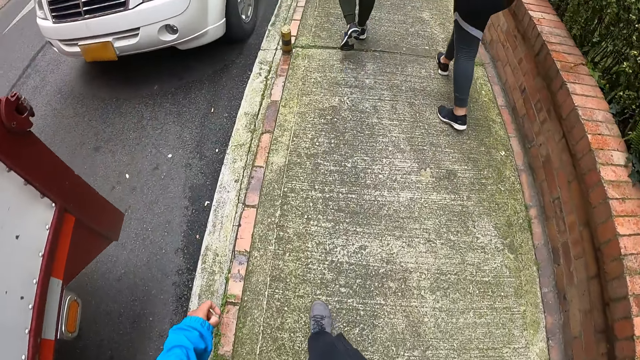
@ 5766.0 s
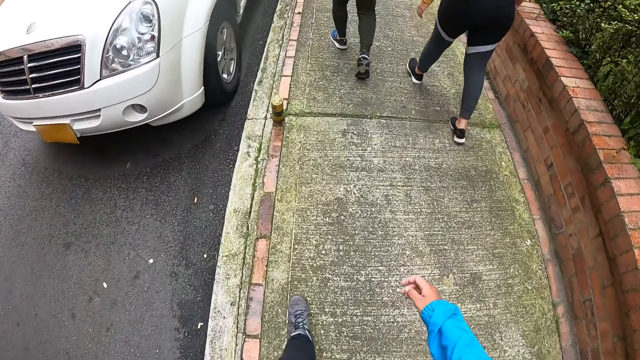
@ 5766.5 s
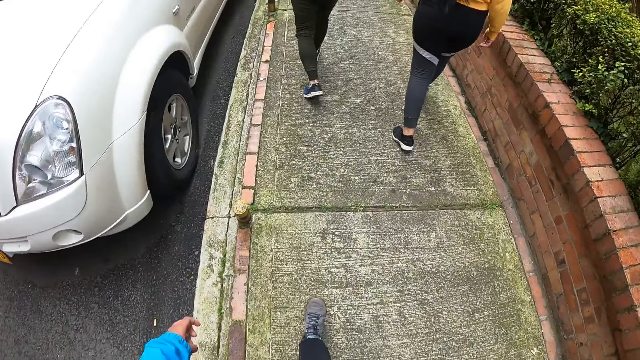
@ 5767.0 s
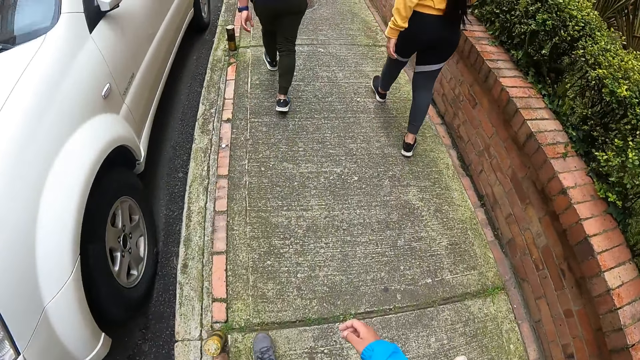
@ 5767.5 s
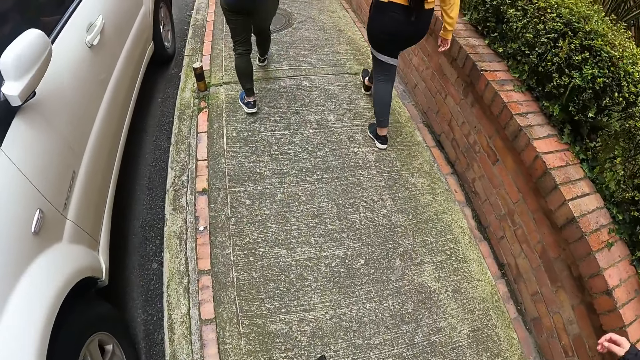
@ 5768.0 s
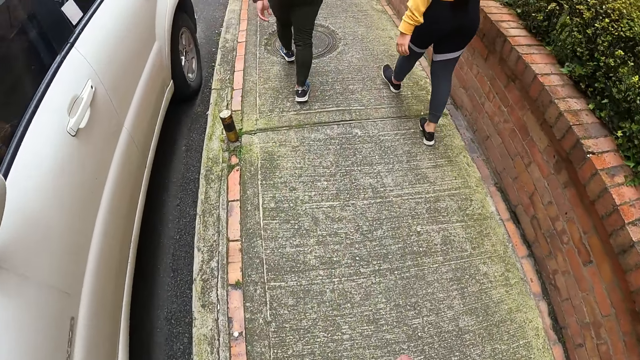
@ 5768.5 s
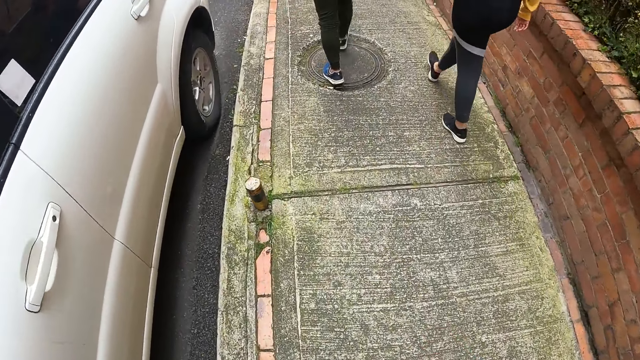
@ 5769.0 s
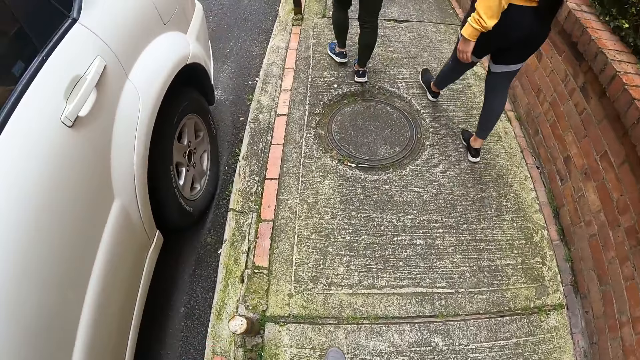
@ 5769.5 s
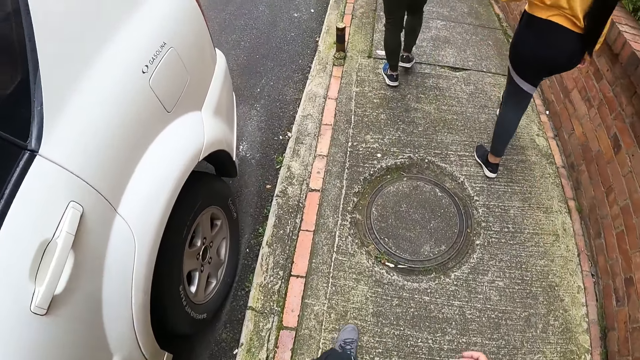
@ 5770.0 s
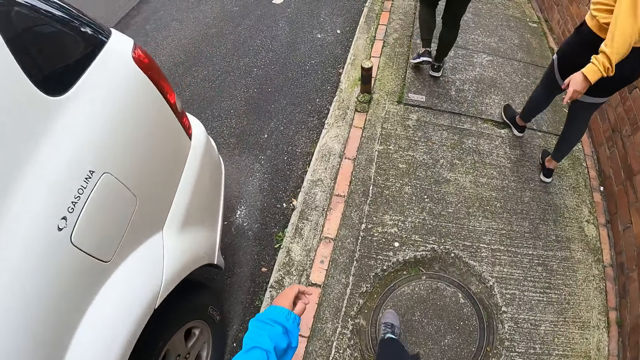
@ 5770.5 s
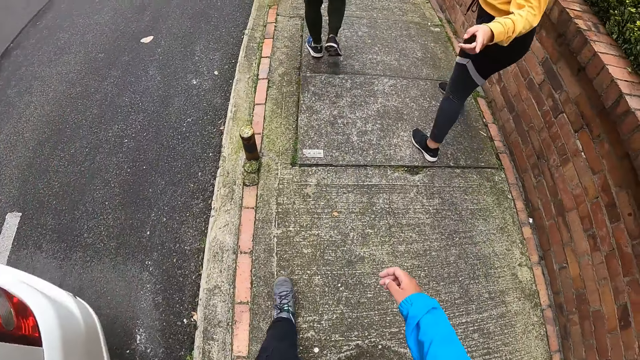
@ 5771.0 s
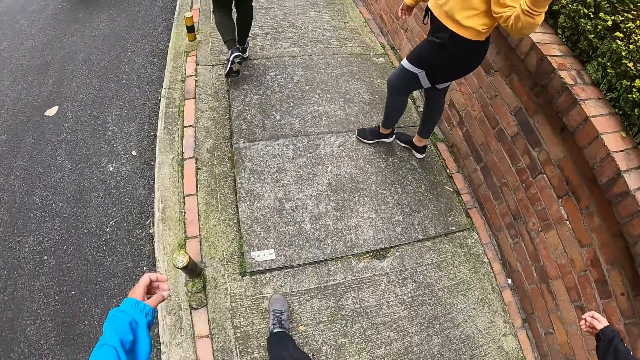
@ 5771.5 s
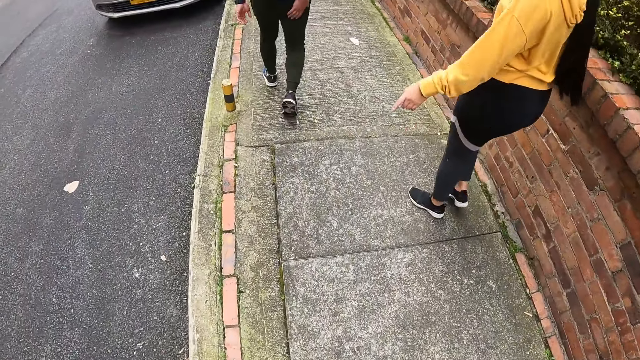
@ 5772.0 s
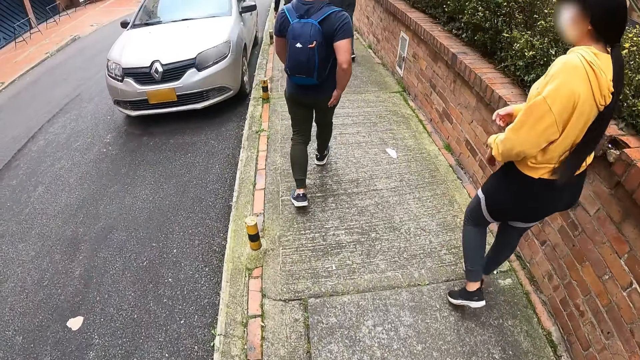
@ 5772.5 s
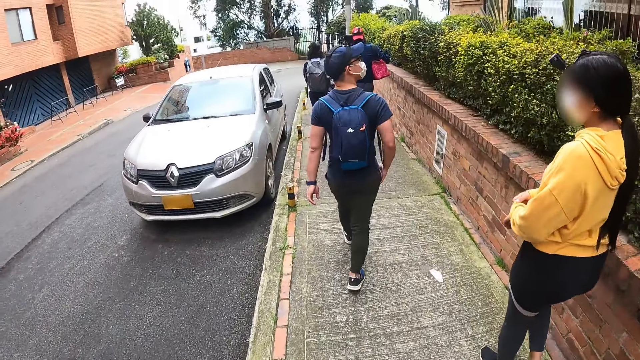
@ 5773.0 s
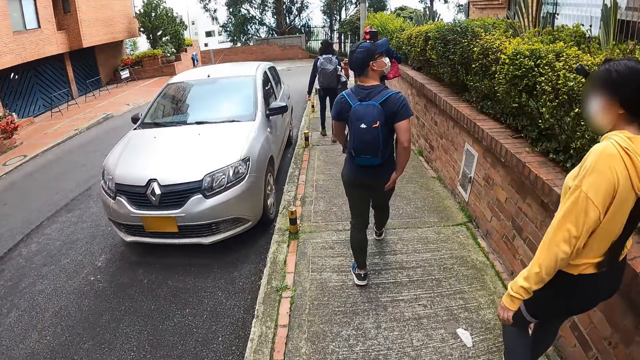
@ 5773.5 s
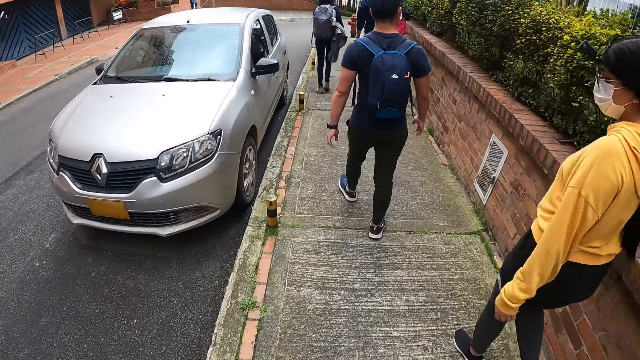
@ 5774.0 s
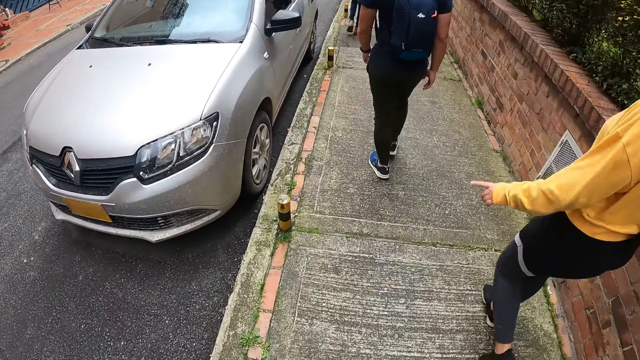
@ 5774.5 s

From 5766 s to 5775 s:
A woman interacts with another woman and the camera wearer. A person talks to another person.

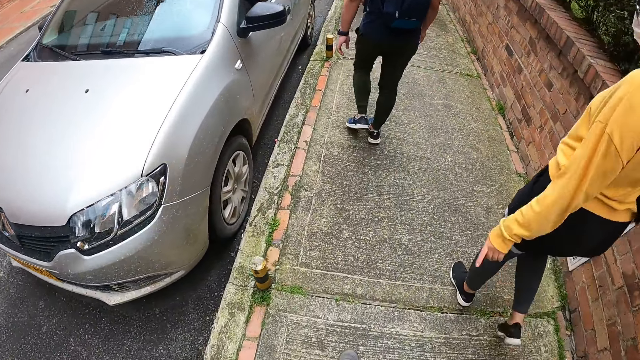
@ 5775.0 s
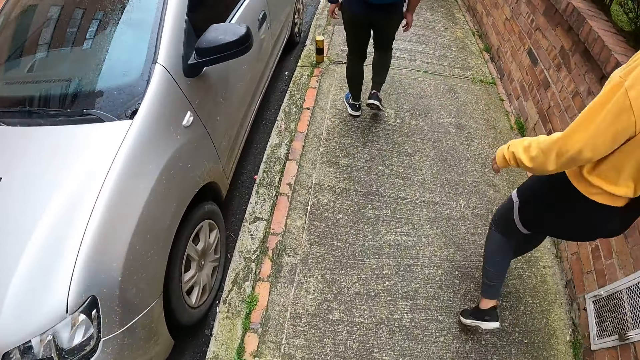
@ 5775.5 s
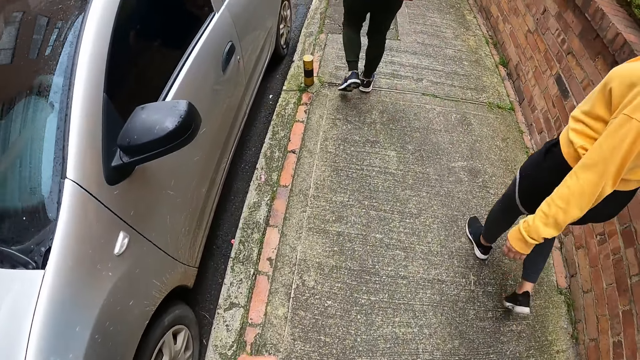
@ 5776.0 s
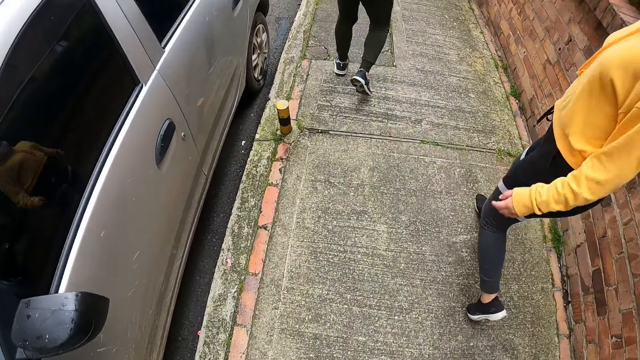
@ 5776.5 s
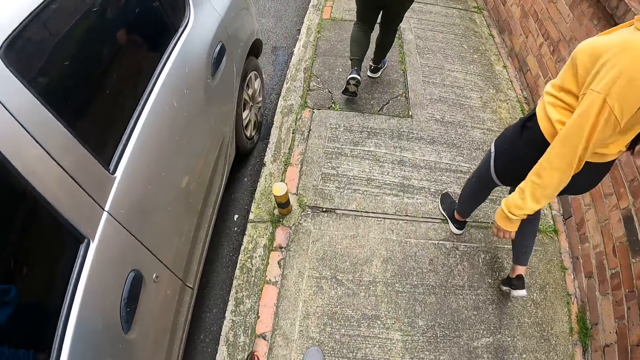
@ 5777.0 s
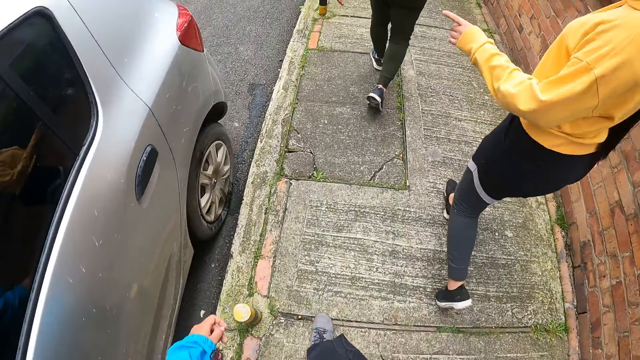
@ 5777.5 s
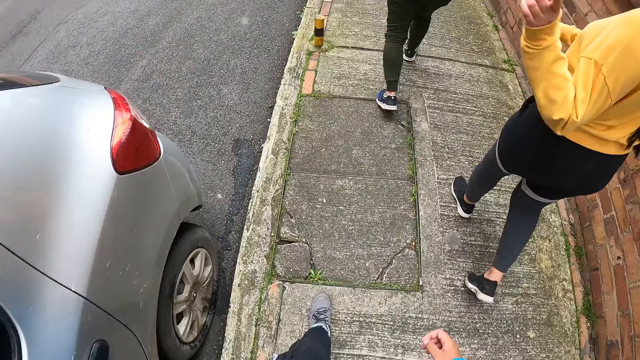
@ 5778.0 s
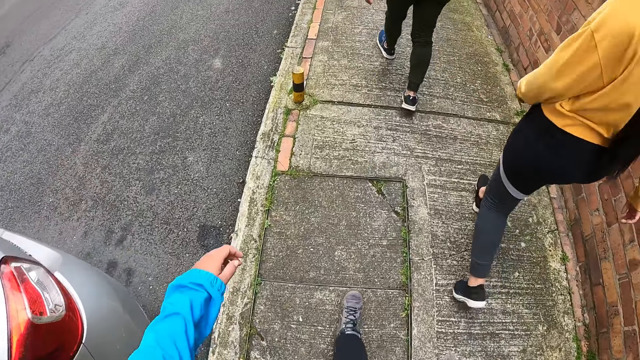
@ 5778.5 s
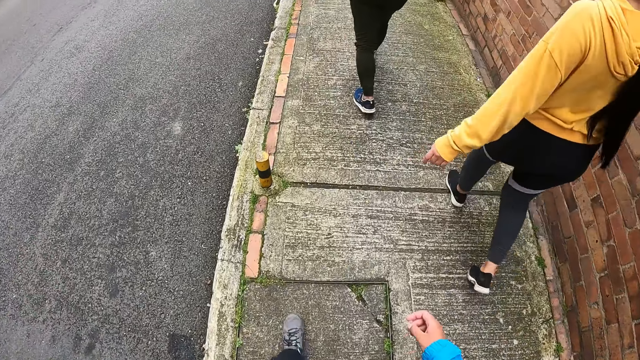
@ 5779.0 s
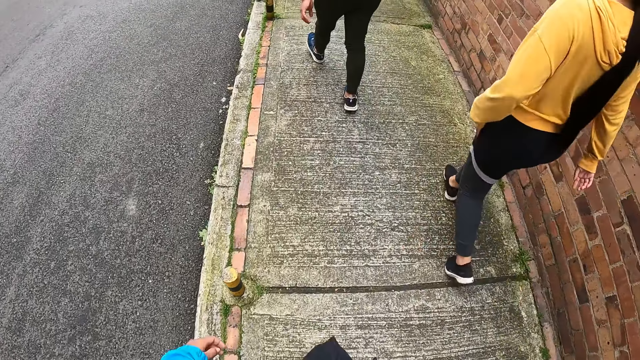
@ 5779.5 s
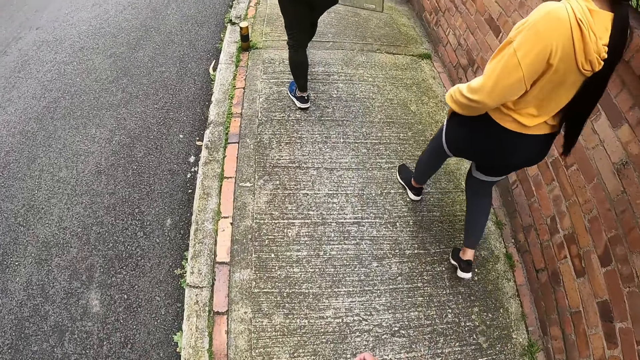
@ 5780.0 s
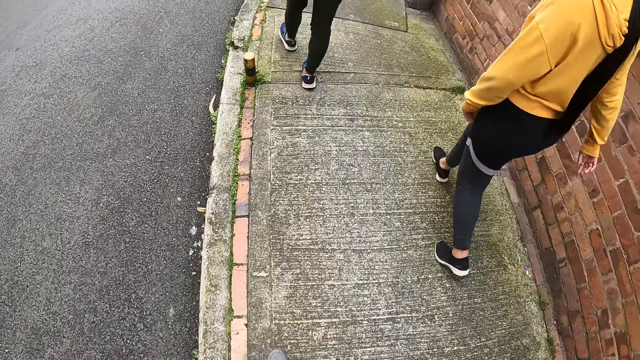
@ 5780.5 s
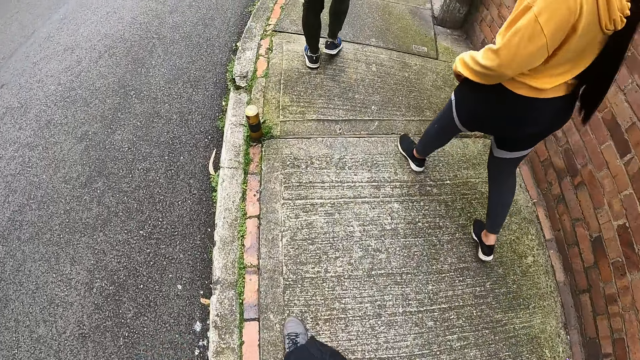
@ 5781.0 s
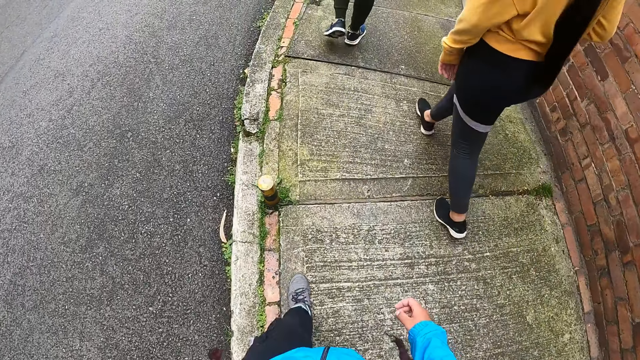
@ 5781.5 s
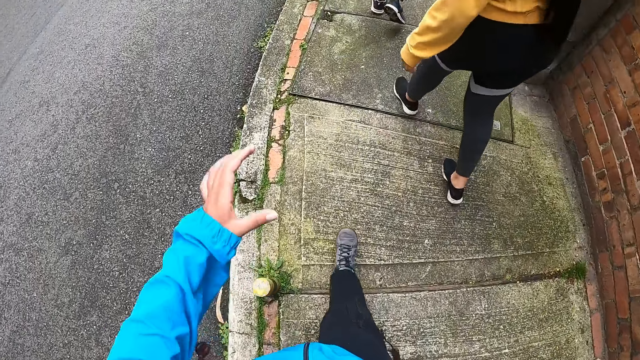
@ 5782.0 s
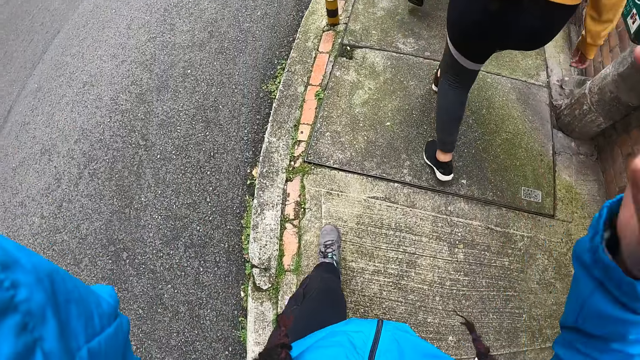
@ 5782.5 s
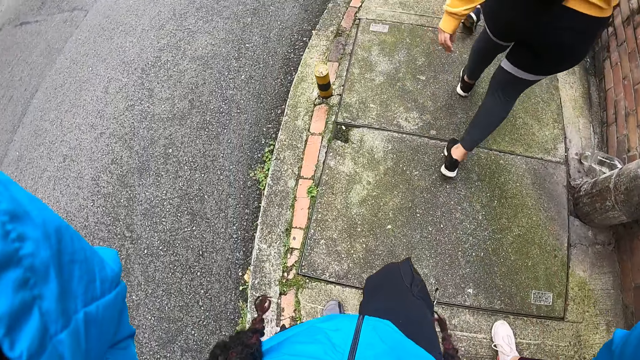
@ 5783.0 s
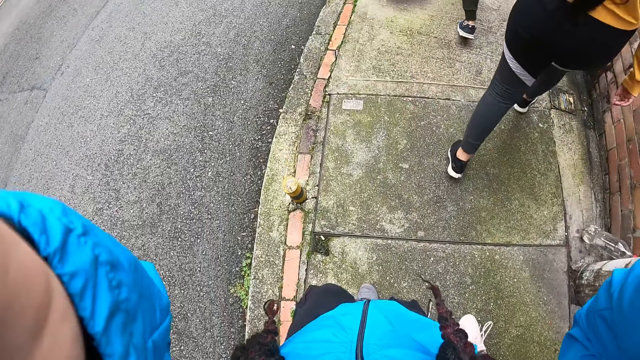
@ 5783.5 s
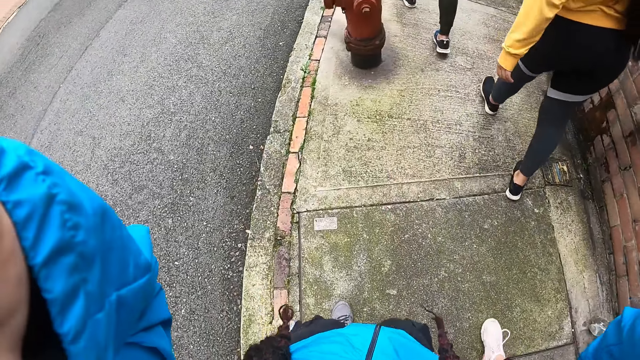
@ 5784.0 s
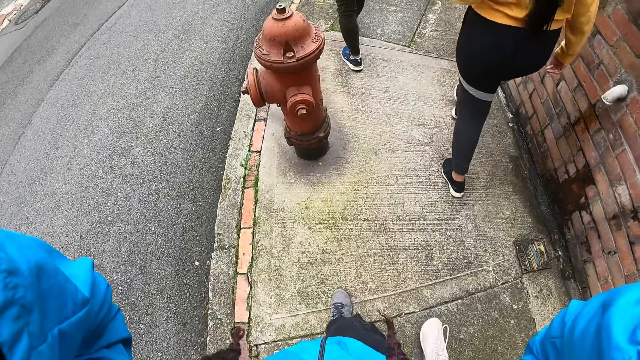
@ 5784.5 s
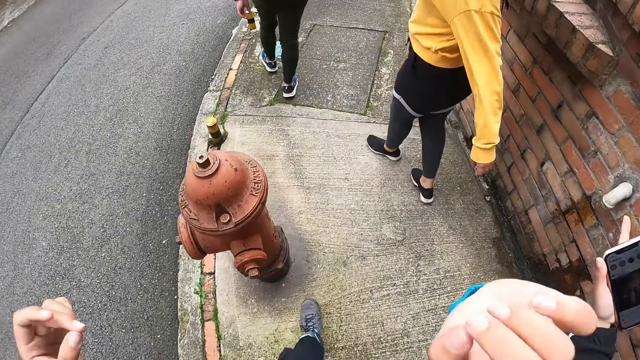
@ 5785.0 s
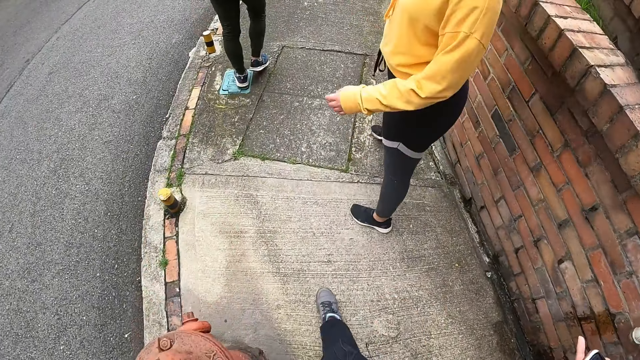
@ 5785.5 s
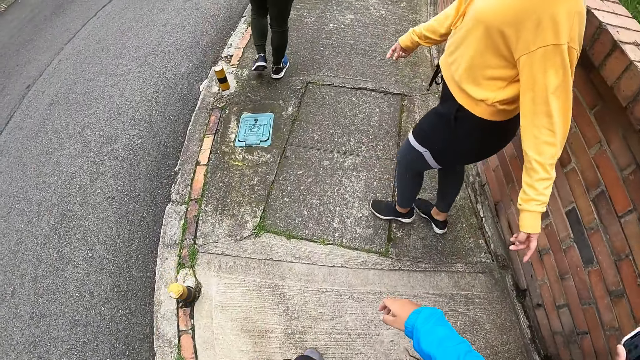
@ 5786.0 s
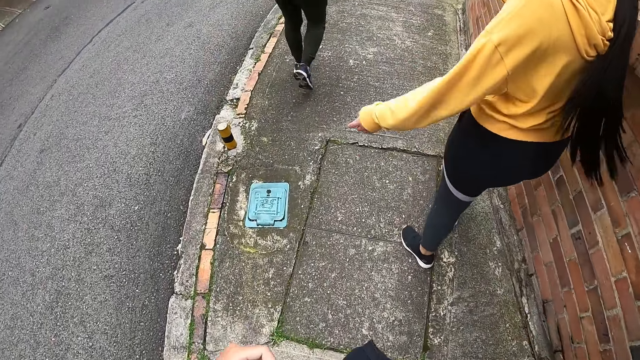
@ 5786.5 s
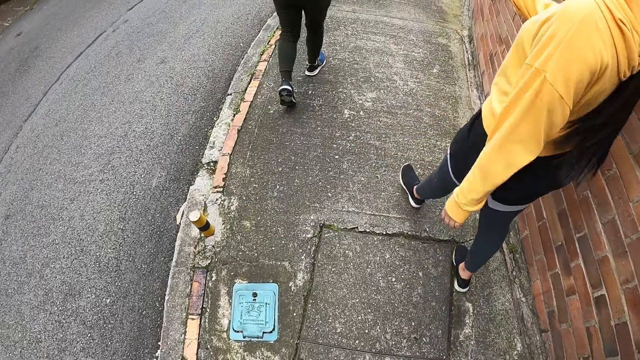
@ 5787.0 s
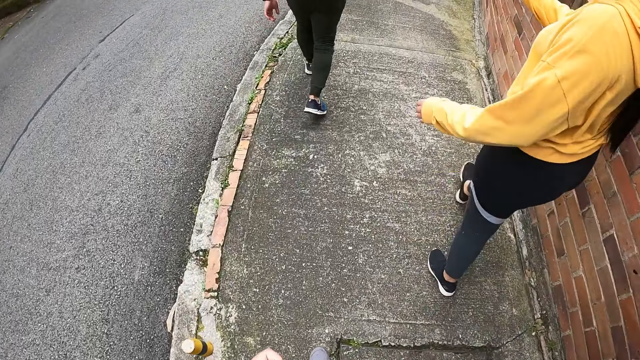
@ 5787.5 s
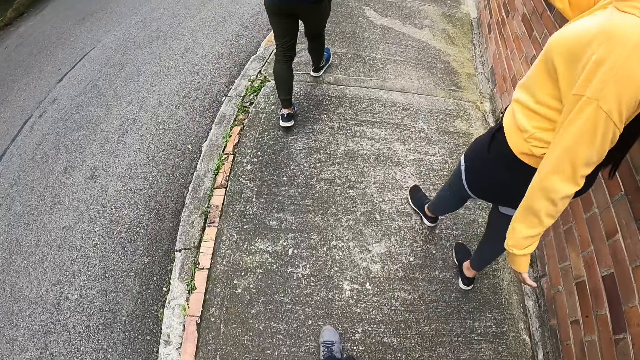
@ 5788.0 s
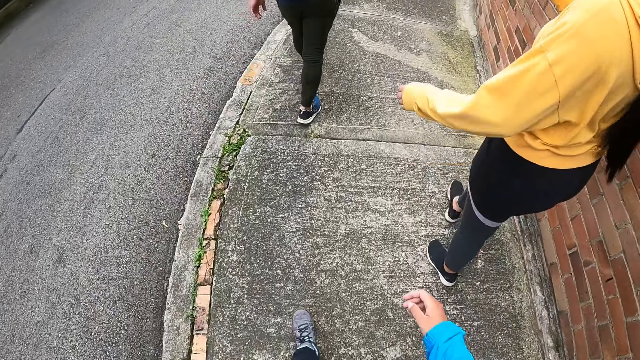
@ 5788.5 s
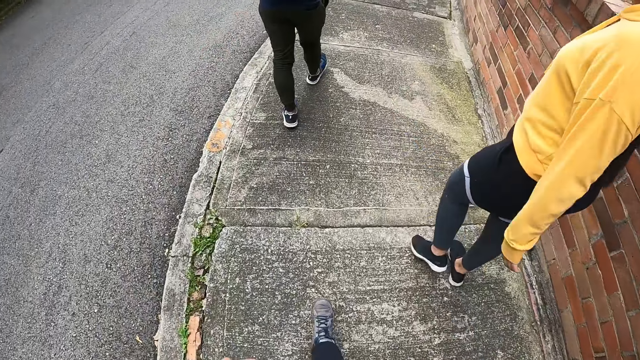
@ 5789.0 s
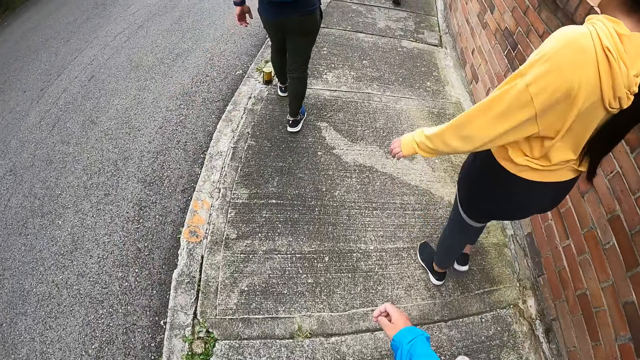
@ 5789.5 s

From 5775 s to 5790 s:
The camera wearer walks. A person points at another person. The camera wearer walks. She adjusts a camera on her head with her left hand. She adjusts the camera on her head with her right hand. She walks.
